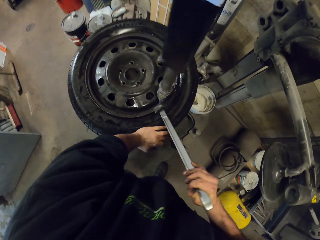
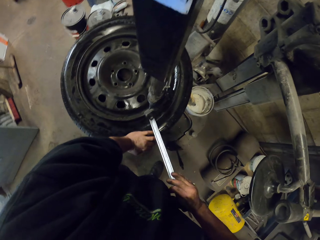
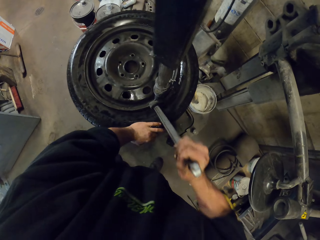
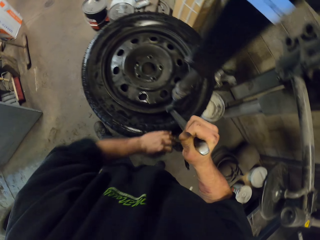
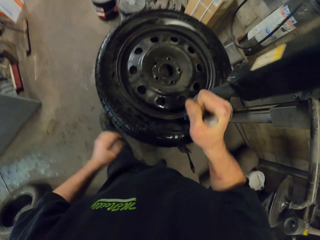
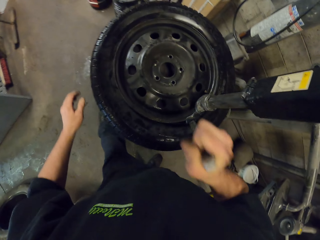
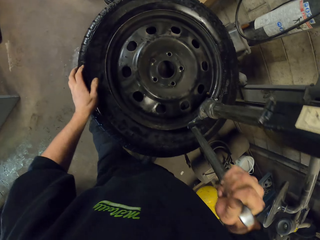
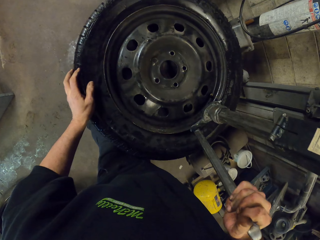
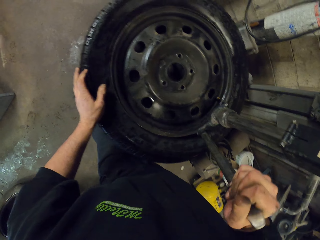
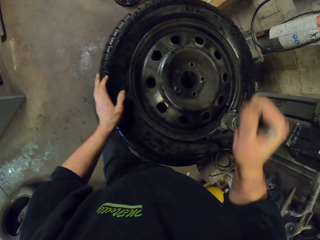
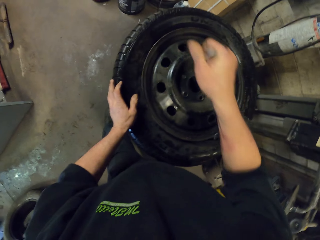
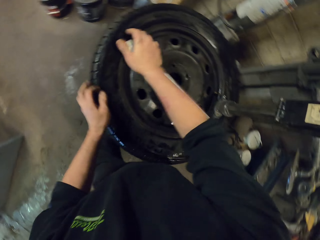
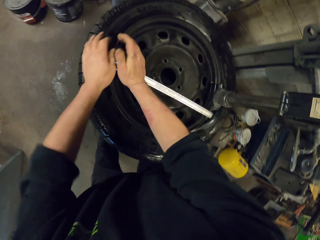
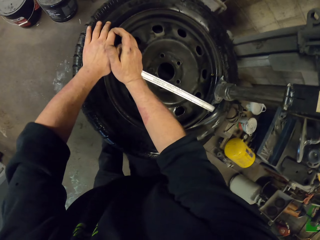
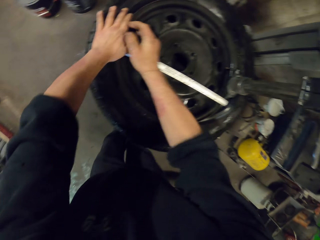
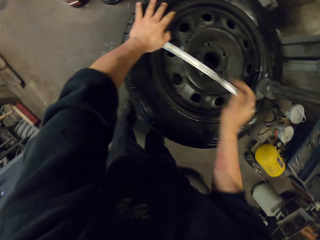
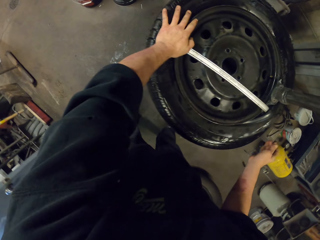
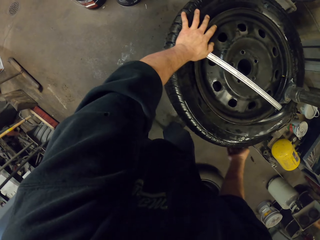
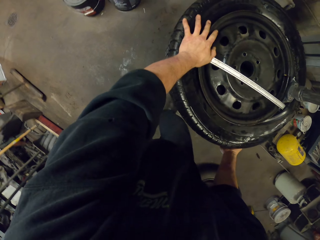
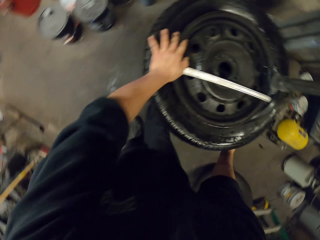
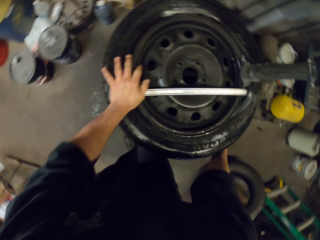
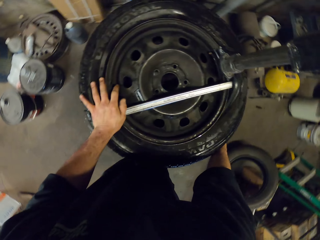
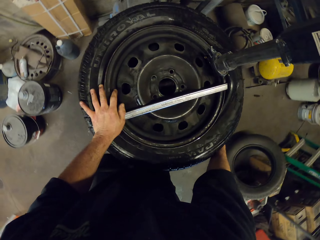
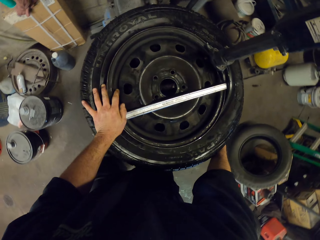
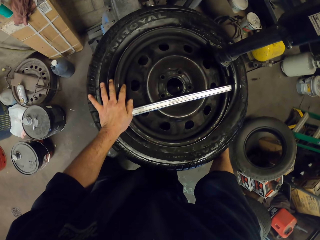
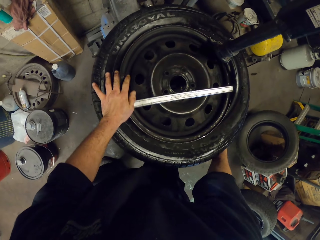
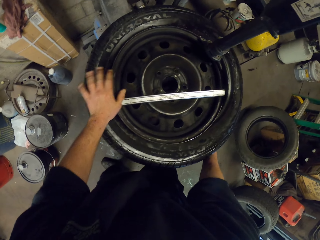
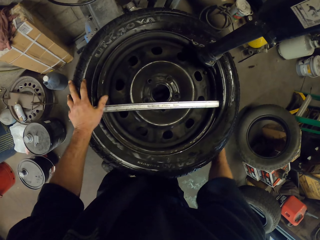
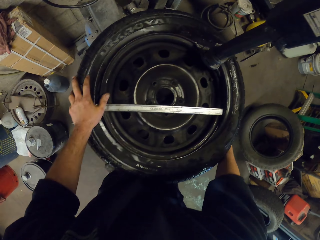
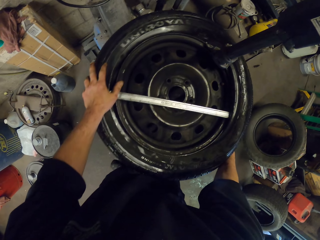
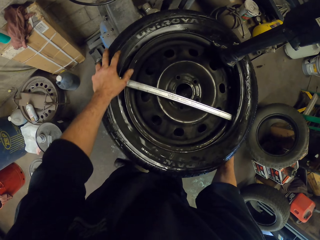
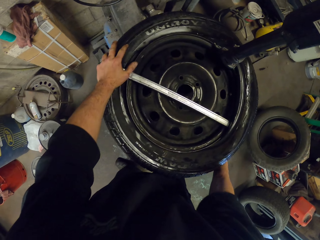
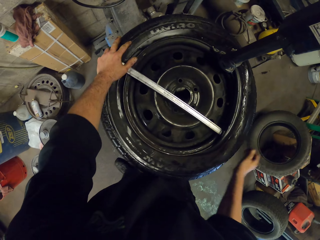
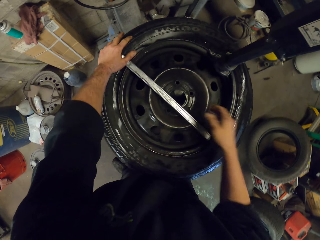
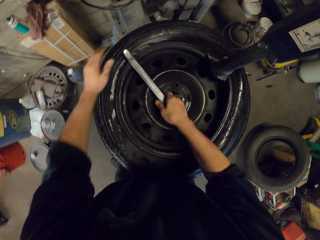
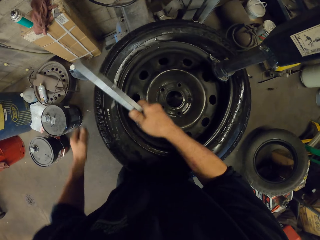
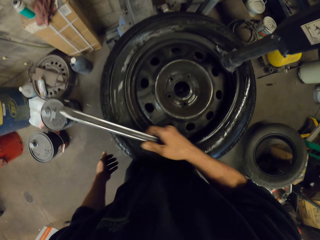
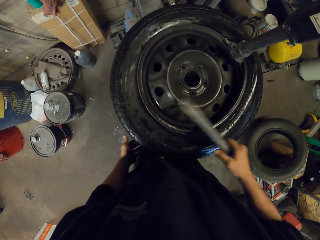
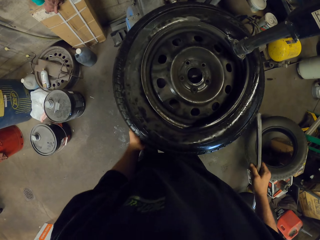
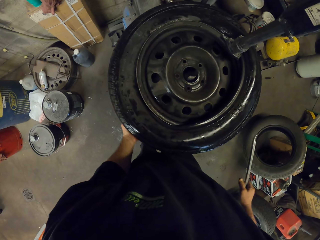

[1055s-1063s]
The camera wearer inserts the wrench in the rim. They start to remove the rim with the rim remover bar. They uplift the rim using the wrench. They rotate the wheel on the wheel balancer machine. They pick up the wrench on the wheel.
